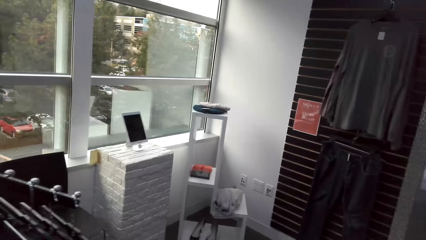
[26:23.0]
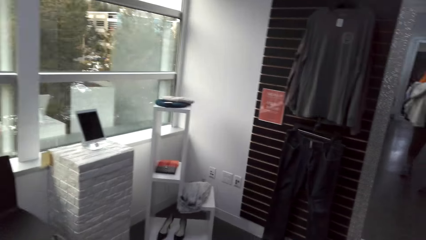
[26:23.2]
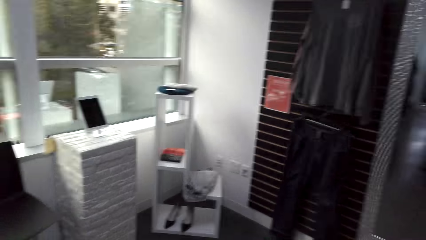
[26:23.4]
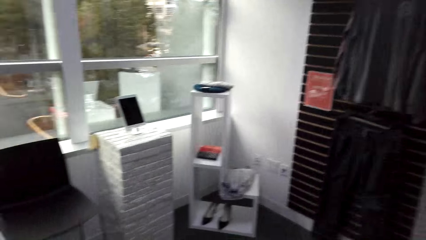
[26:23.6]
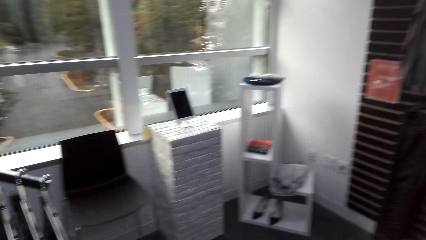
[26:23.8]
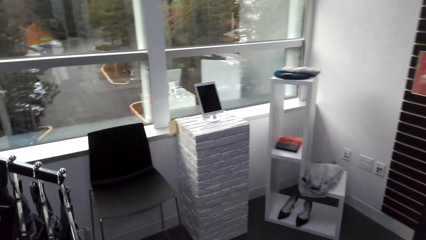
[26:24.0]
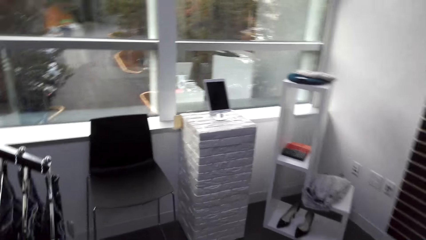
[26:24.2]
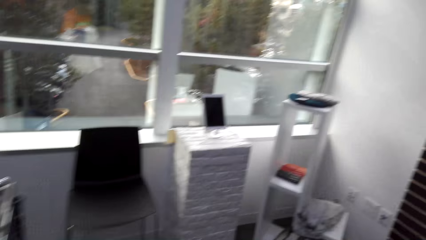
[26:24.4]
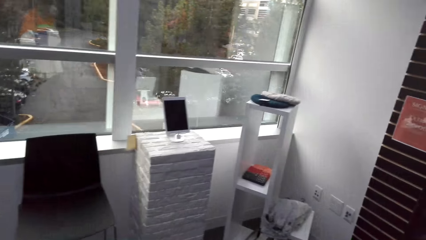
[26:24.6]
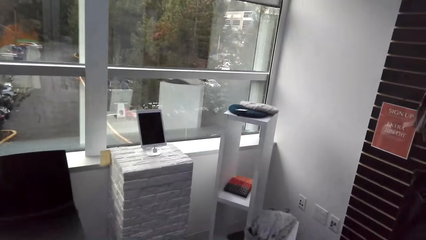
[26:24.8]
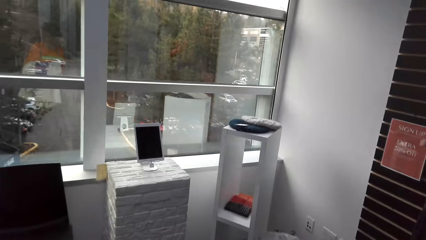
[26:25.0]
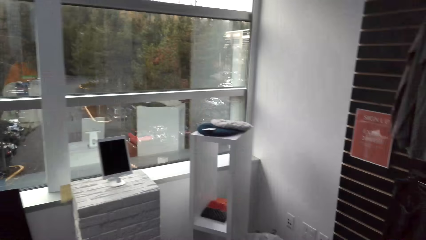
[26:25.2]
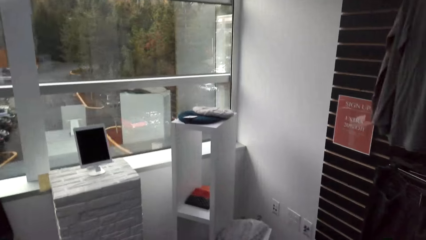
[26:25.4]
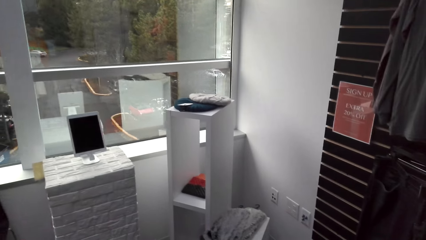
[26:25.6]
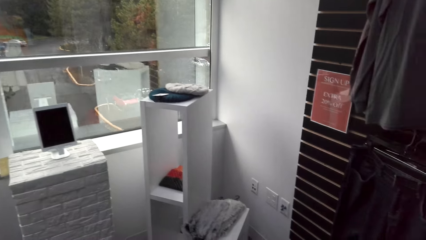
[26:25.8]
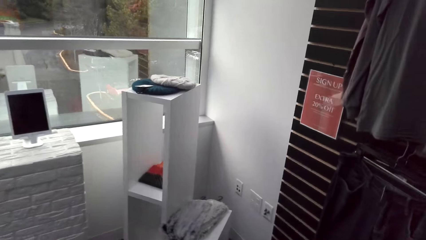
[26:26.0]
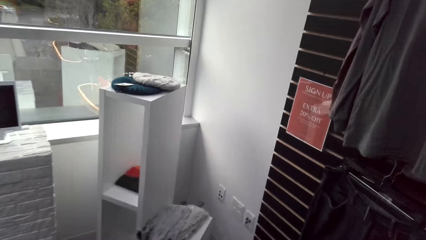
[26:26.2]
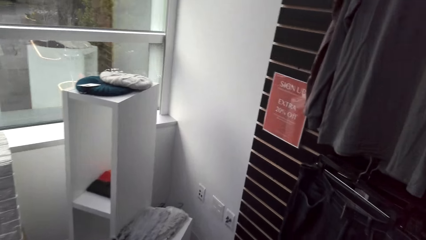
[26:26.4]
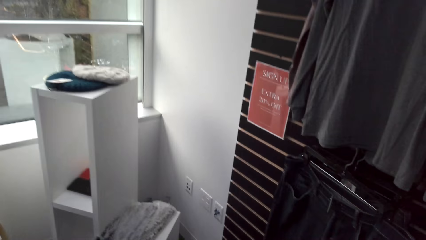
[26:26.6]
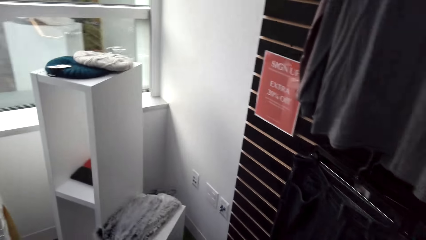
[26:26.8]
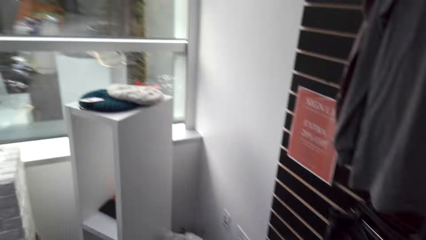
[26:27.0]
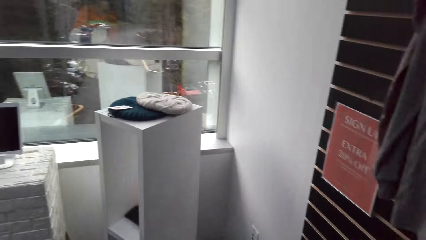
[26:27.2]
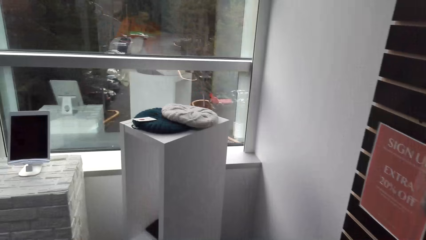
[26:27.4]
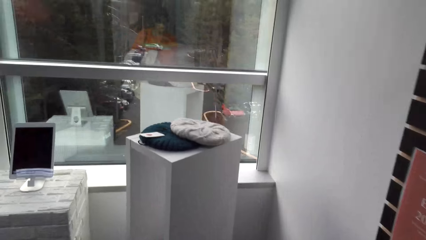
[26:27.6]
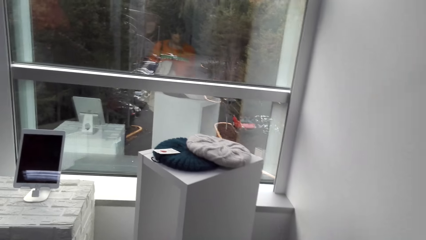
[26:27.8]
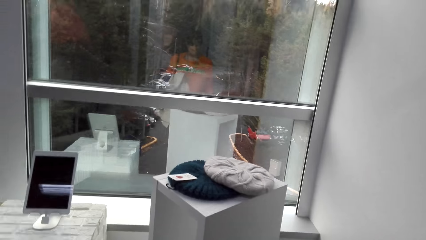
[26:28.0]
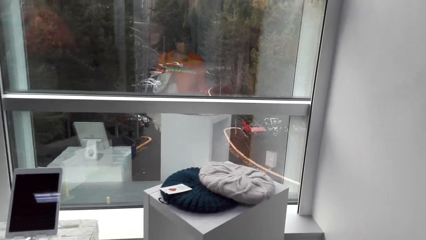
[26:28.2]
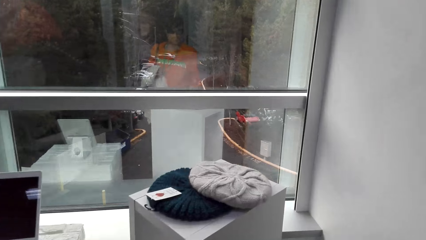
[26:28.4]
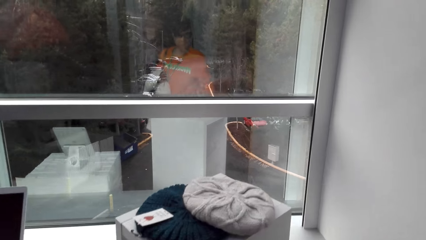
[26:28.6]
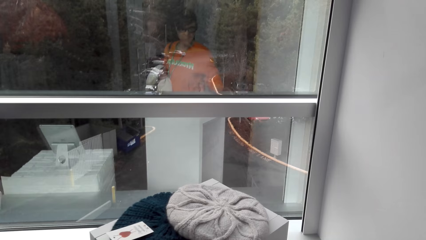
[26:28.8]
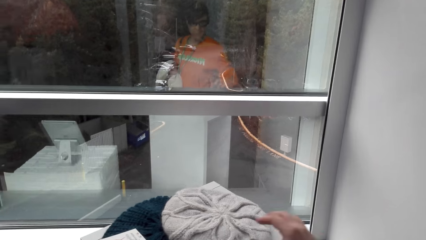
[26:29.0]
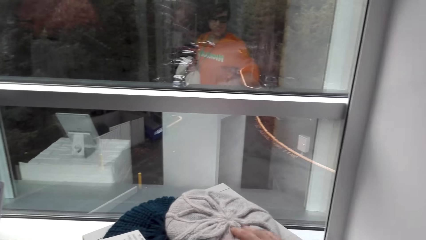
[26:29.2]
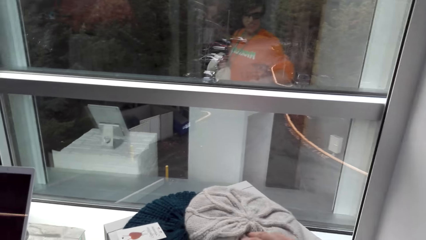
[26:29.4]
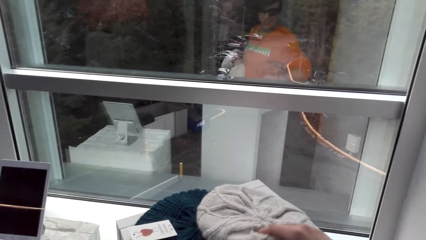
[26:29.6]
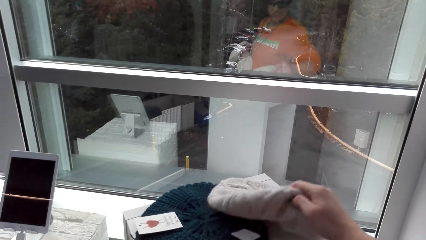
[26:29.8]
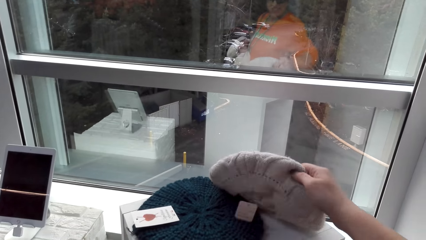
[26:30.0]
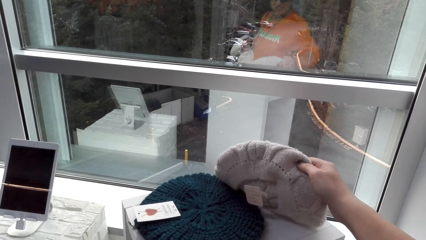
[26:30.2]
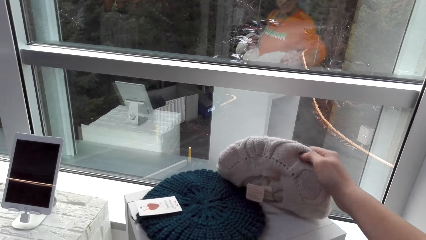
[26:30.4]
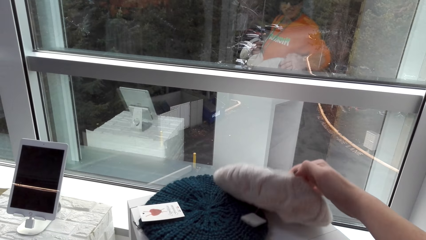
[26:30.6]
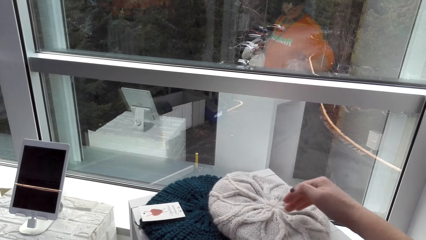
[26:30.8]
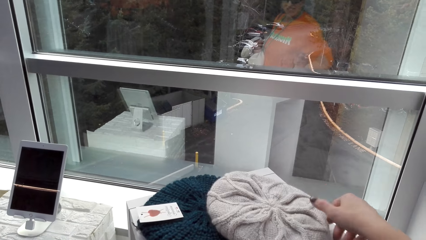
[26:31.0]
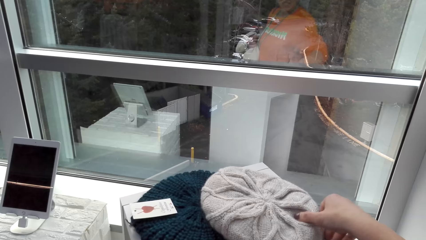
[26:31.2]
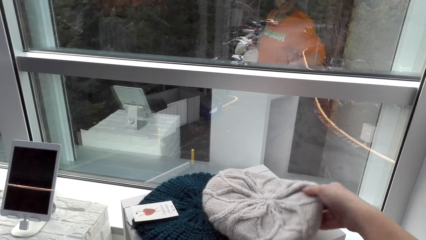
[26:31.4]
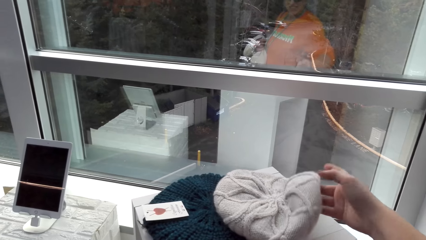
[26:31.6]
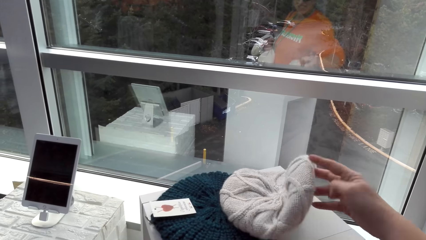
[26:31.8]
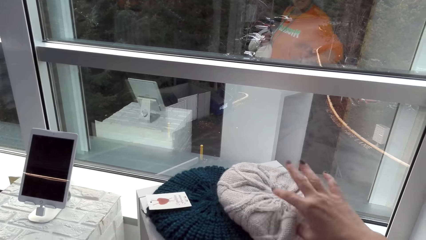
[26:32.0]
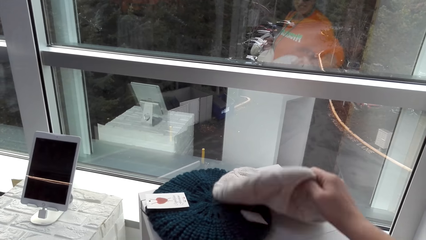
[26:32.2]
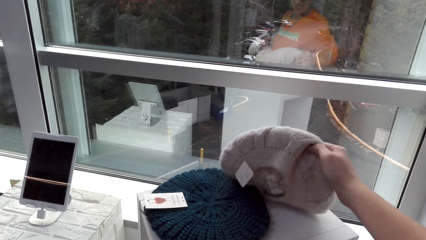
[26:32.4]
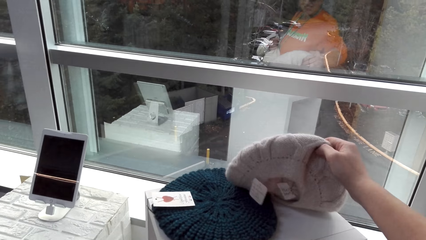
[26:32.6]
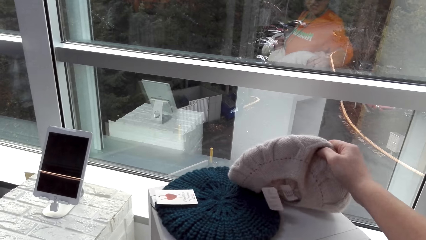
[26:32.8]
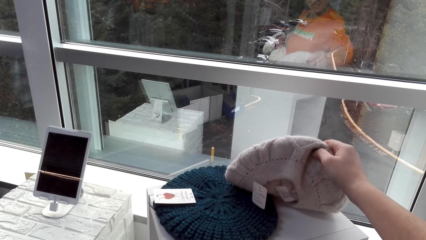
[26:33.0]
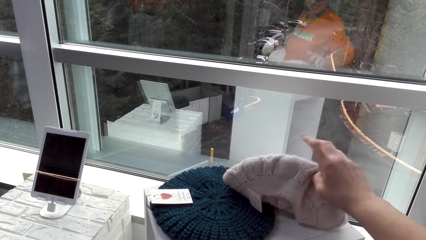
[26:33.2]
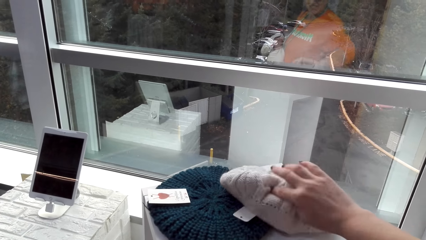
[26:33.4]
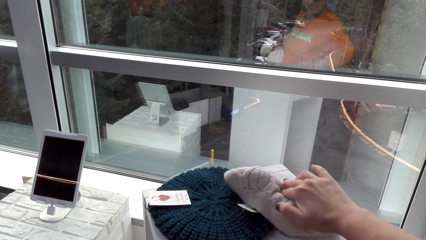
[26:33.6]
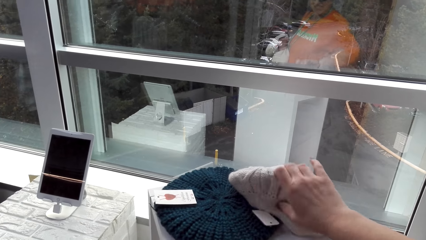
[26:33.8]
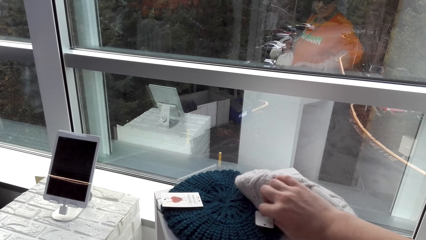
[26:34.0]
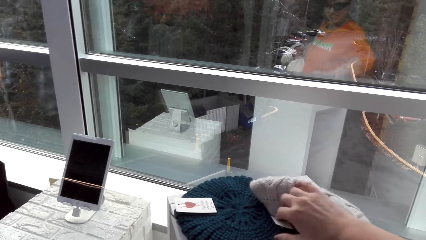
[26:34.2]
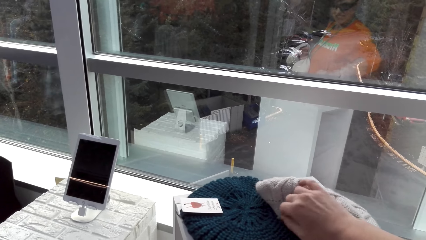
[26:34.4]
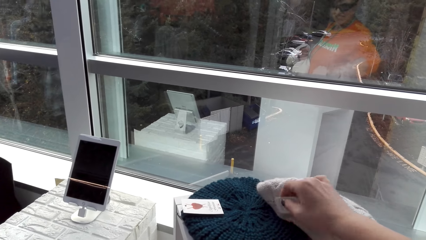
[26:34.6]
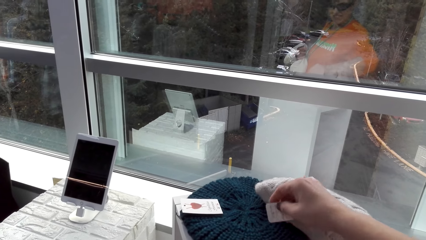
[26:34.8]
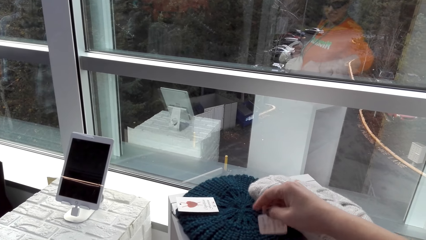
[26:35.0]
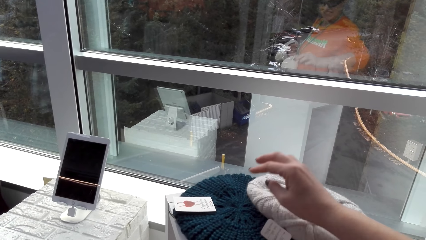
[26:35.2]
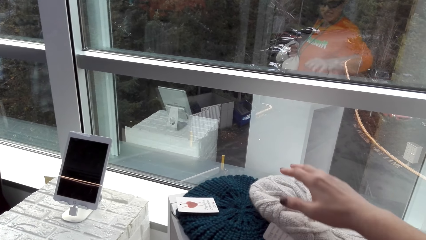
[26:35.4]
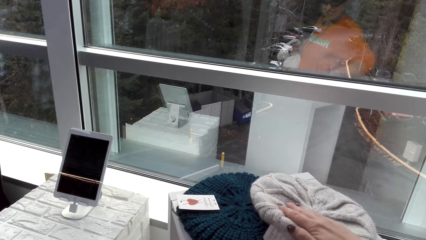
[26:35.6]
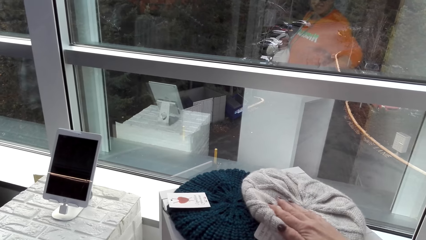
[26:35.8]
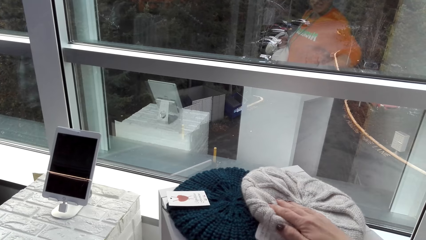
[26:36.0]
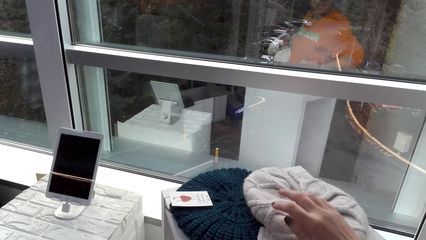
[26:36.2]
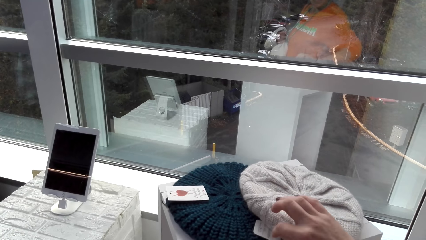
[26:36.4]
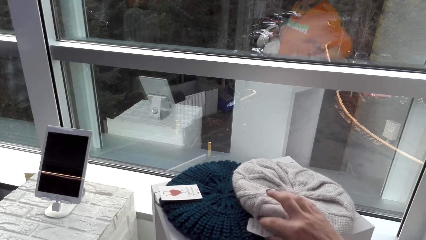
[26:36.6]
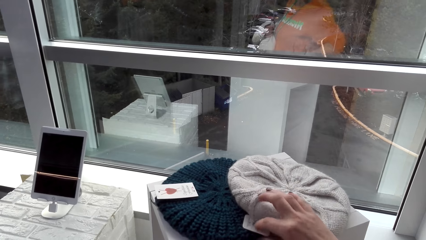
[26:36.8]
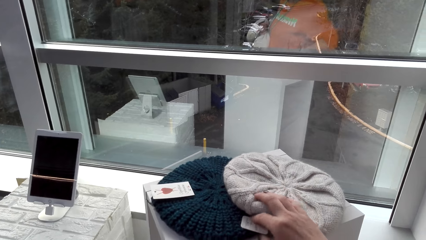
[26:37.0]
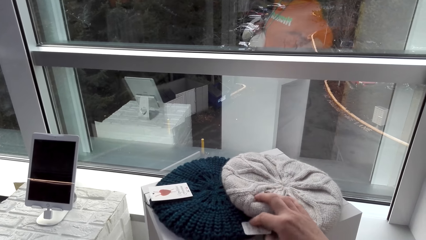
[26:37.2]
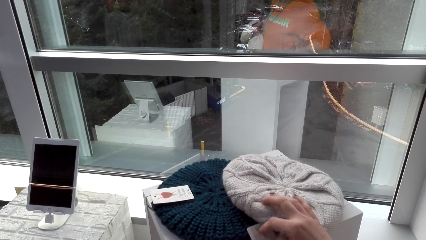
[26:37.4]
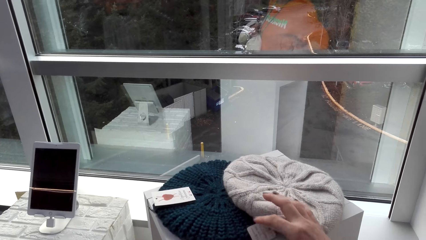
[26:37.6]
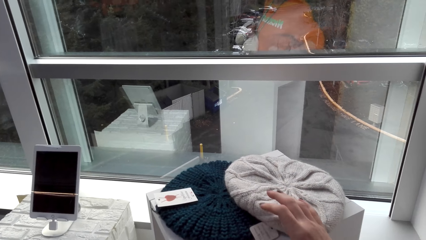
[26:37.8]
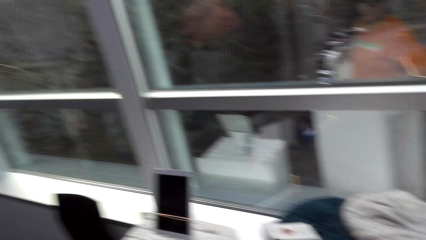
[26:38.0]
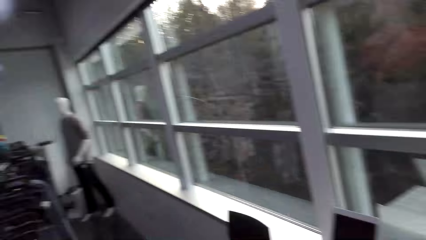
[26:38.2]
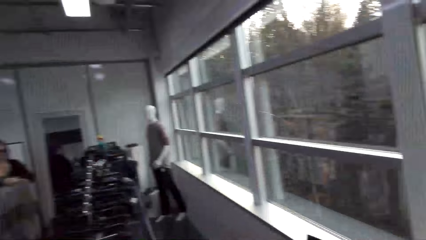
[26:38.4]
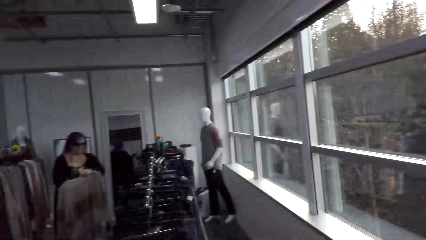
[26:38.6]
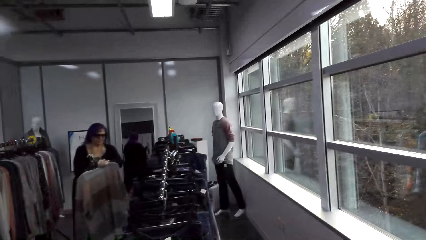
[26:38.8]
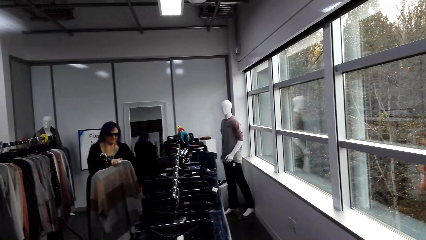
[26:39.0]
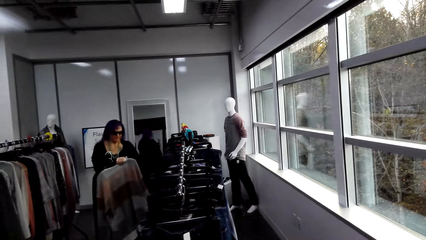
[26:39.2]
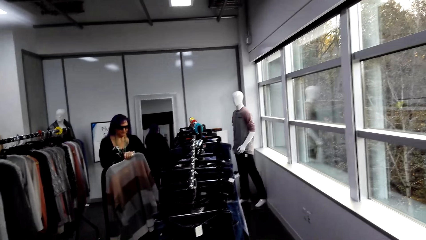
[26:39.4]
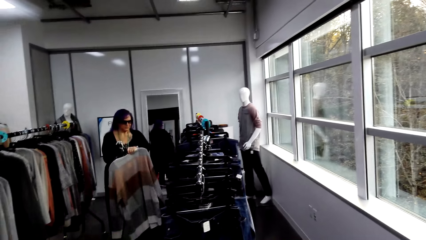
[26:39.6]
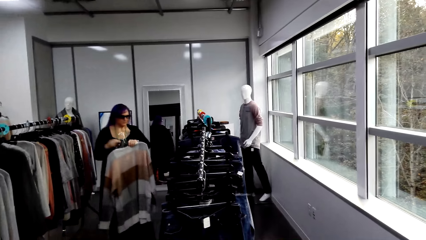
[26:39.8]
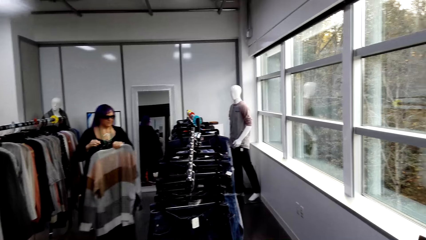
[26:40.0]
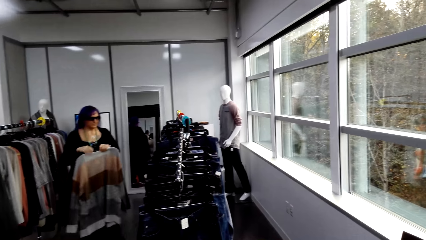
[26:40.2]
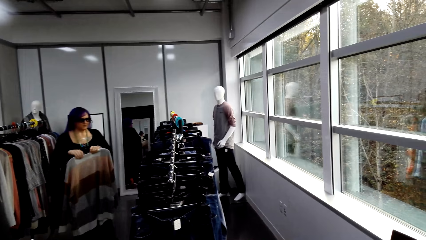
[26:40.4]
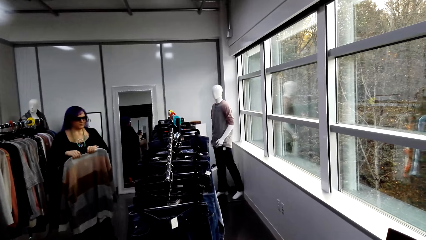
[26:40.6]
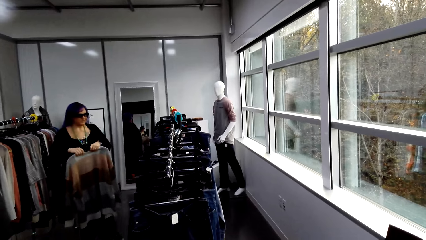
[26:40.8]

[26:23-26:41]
The camera wearer picks up a woolen hat. They examine the knitted capes. They drop the woolen hat. They touch the woolen hat. They look at the tag. They touch the woolen hat. A lady holds clothes.
